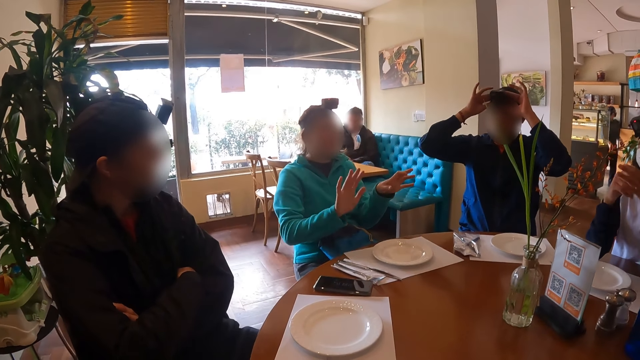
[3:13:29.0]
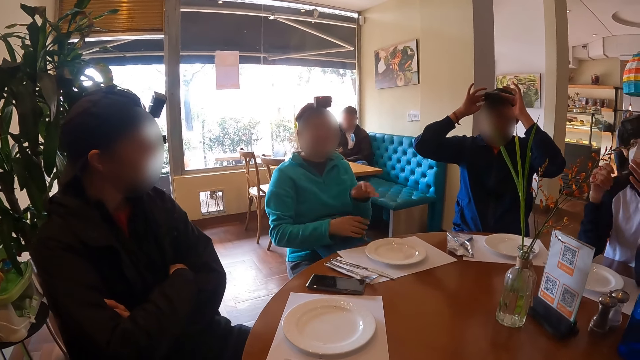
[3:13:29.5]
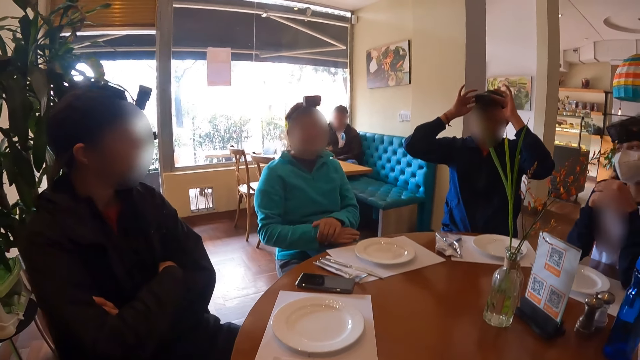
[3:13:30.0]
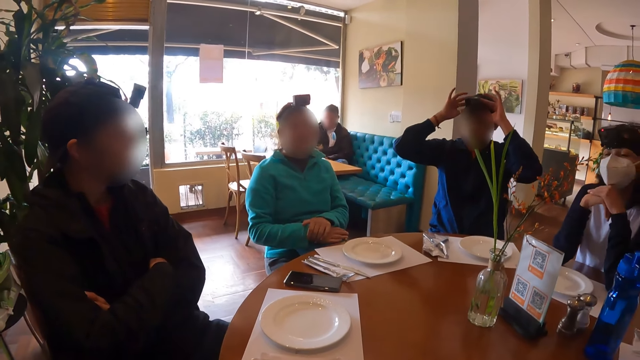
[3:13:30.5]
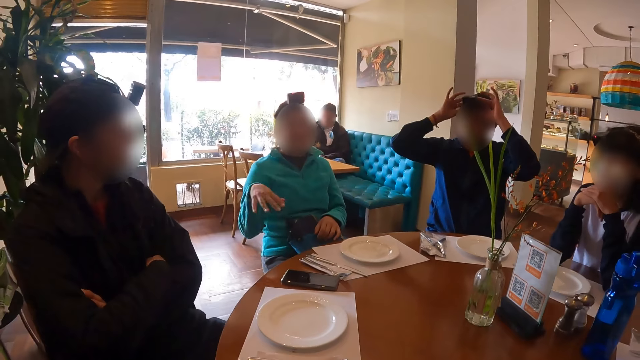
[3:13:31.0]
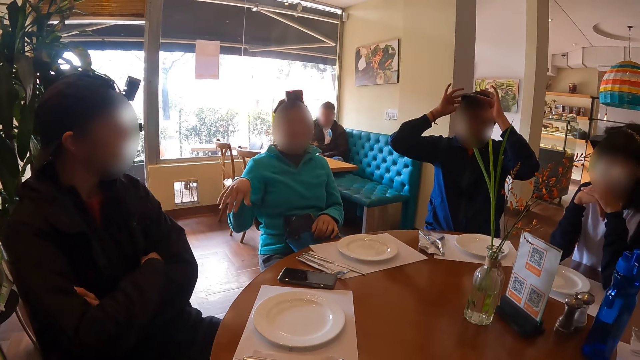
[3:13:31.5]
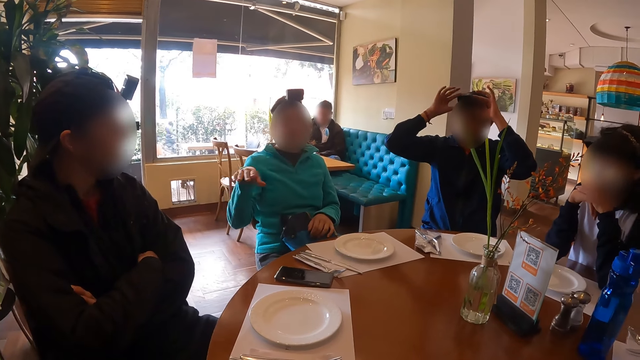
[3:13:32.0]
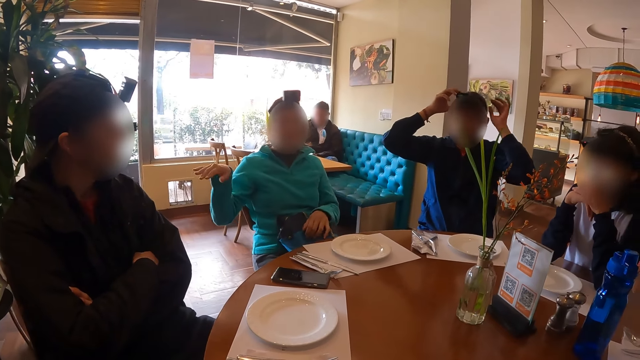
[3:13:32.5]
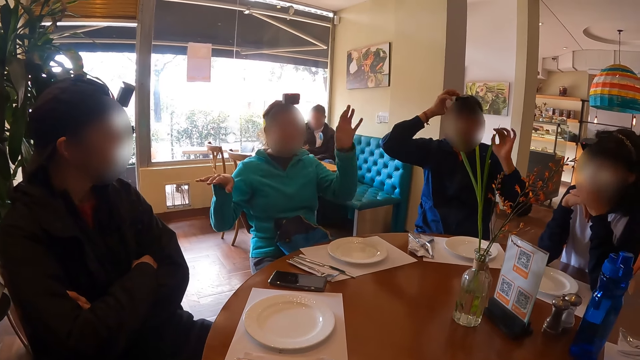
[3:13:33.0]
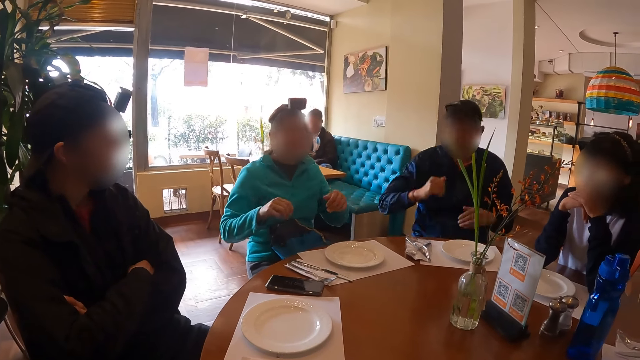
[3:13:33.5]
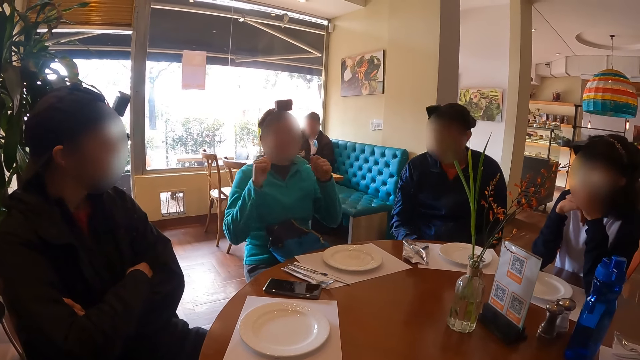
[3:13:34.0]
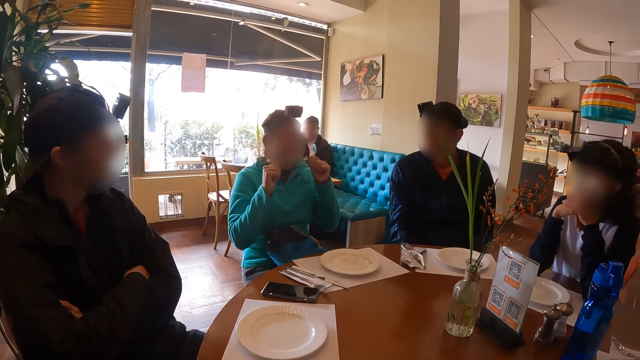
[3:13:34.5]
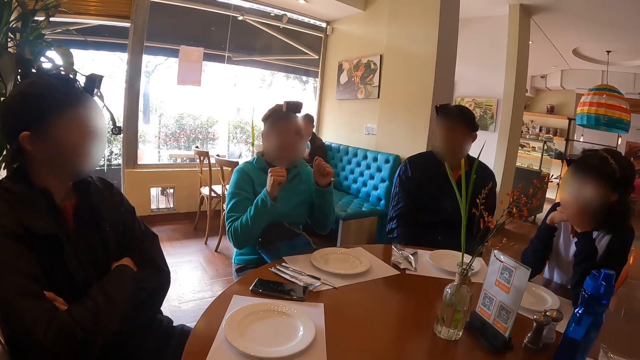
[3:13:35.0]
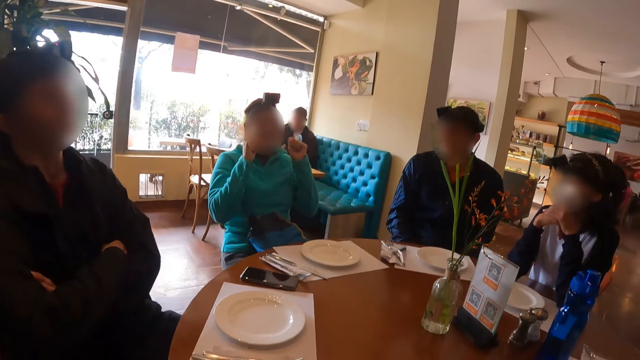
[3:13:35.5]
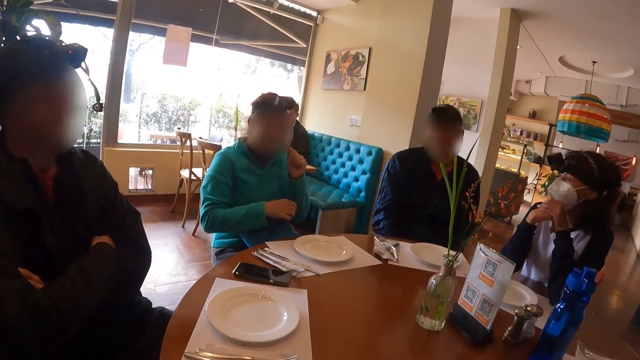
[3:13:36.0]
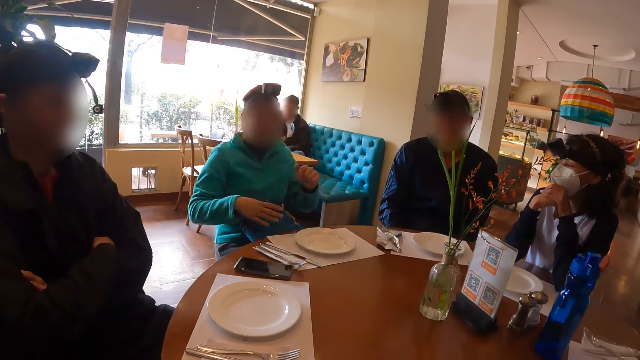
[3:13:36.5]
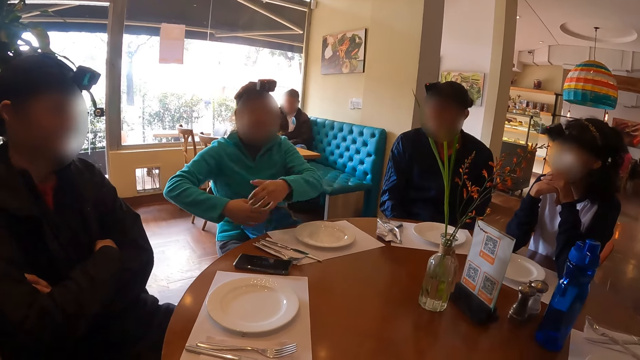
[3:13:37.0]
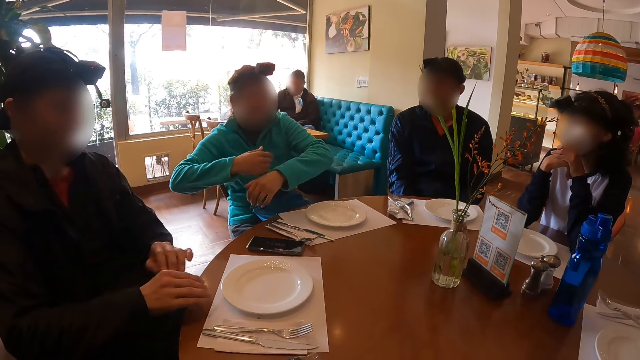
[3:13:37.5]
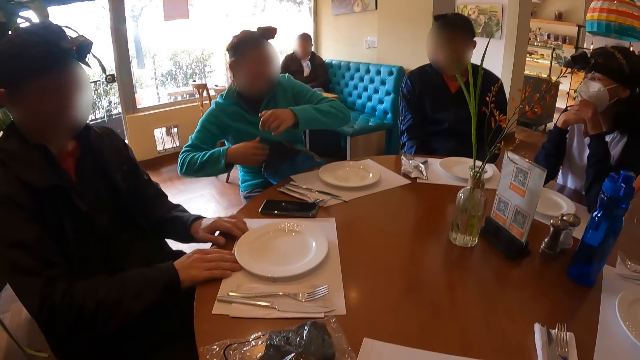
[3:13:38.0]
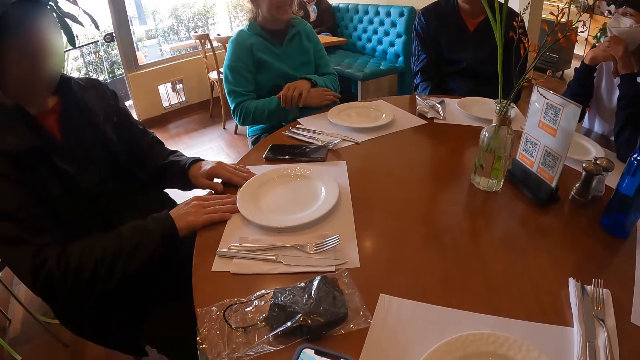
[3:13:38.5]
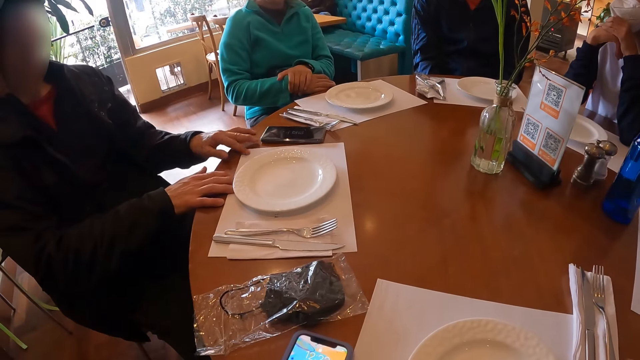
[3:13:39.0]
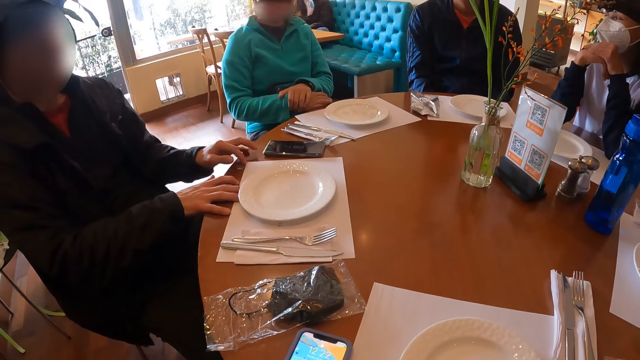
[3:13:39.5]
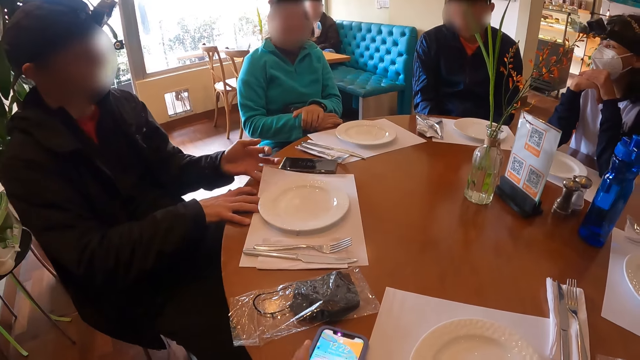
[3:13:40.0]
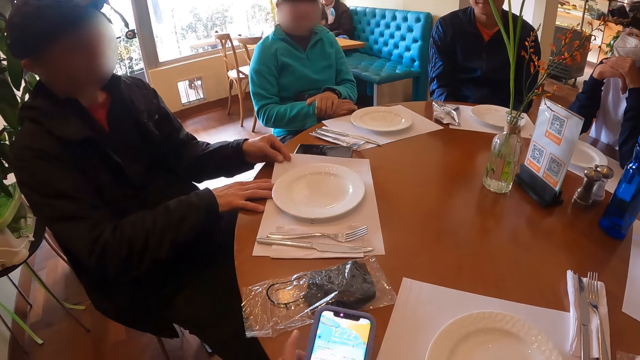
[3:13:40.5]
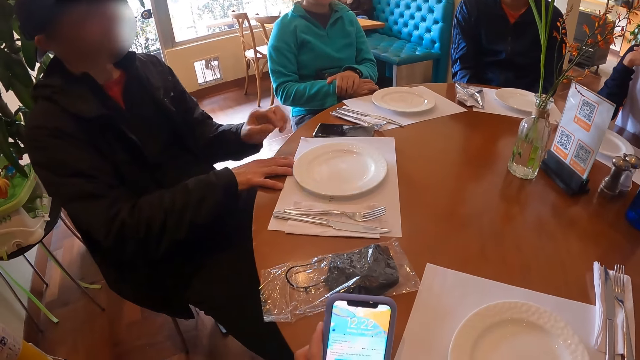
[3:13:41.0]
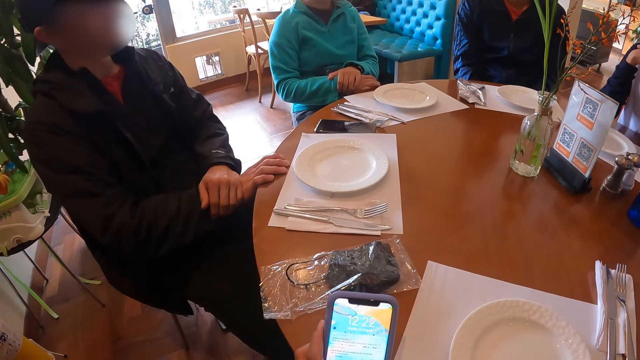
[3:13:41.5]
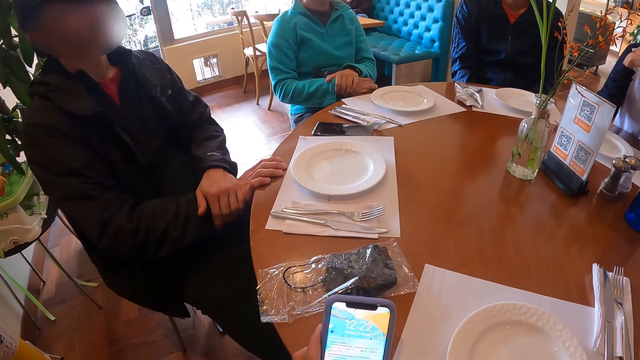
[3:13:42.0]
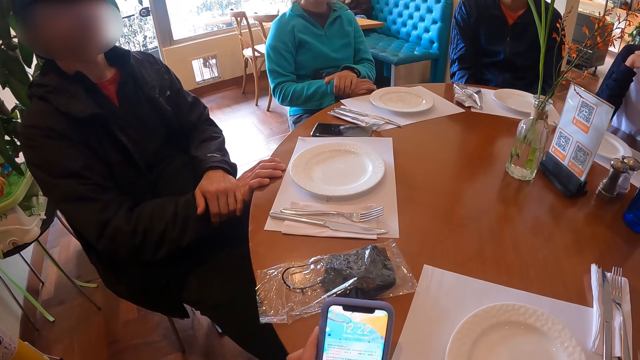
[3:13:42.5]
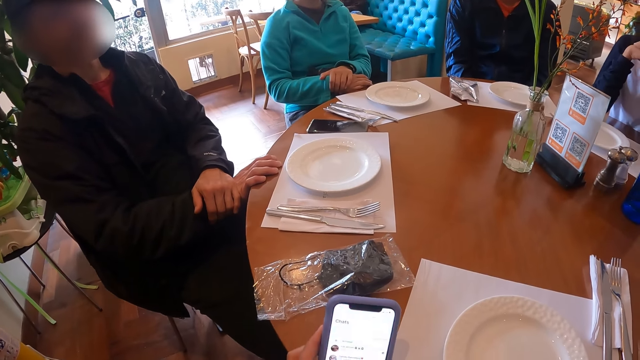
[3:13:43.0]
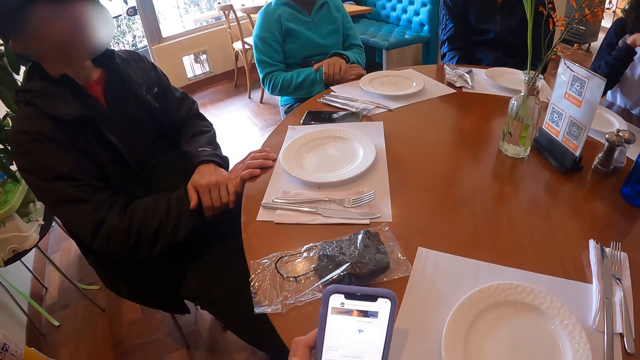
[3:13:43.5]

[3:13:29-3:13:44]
The man places both hands on the bag on his lap. The man touches the bag on his lap with his right hand. Another man adjusts the table mat on the table with both hands. The camera wearer operates the phone on the table with his left hand.

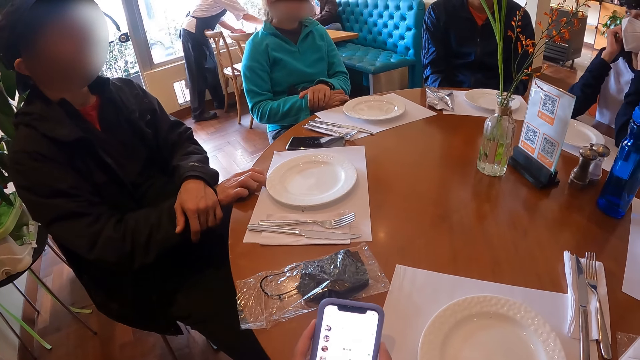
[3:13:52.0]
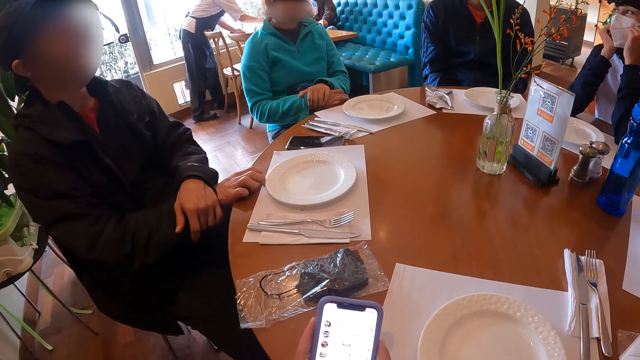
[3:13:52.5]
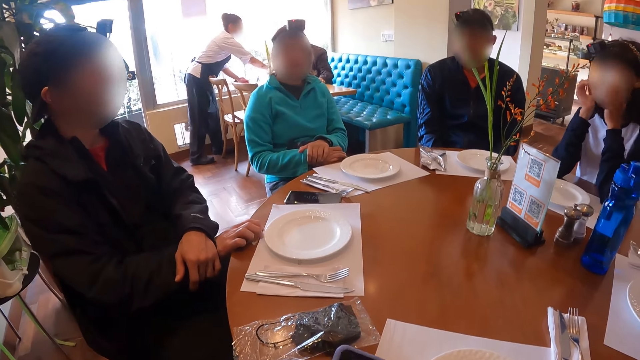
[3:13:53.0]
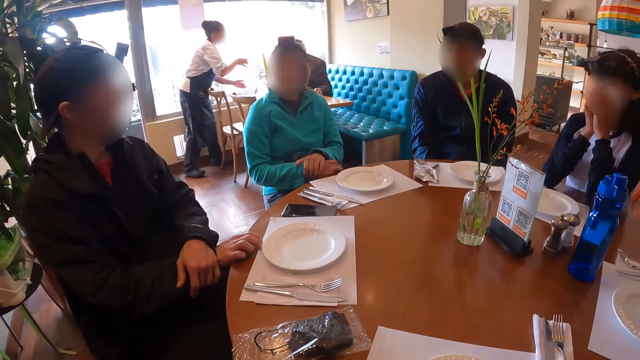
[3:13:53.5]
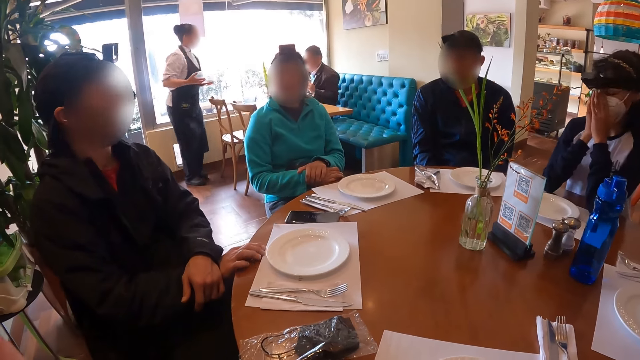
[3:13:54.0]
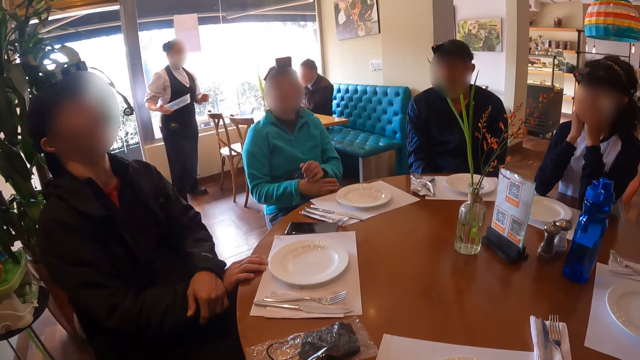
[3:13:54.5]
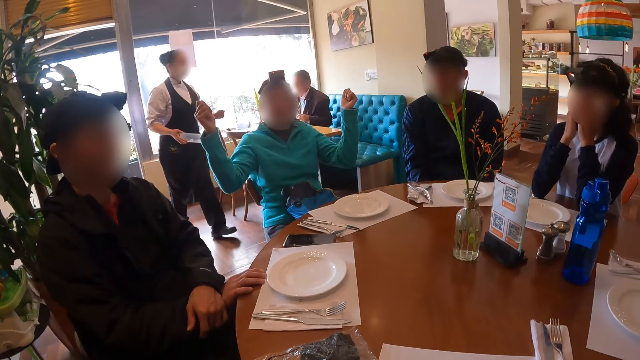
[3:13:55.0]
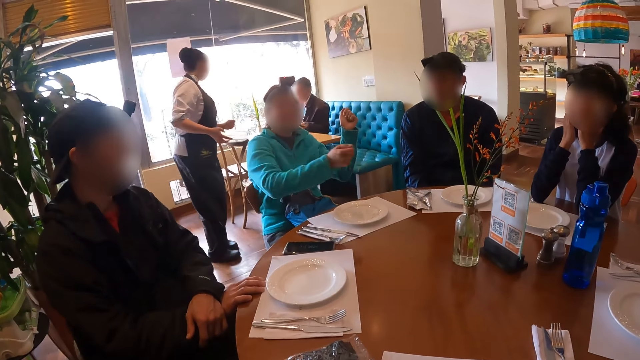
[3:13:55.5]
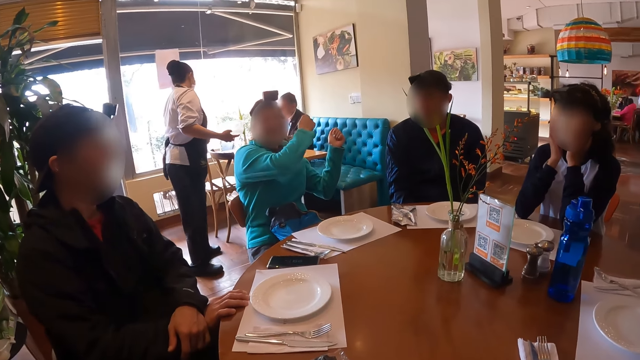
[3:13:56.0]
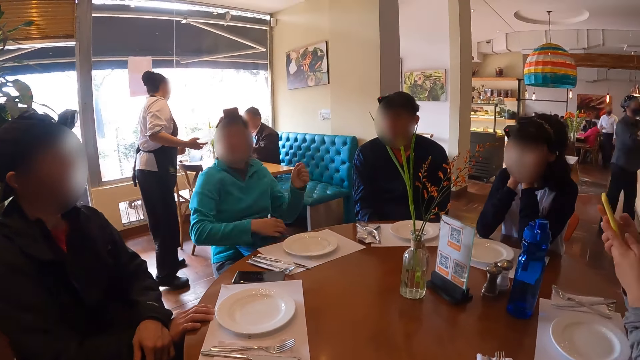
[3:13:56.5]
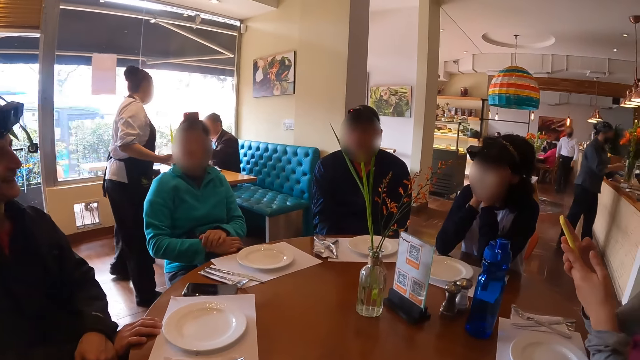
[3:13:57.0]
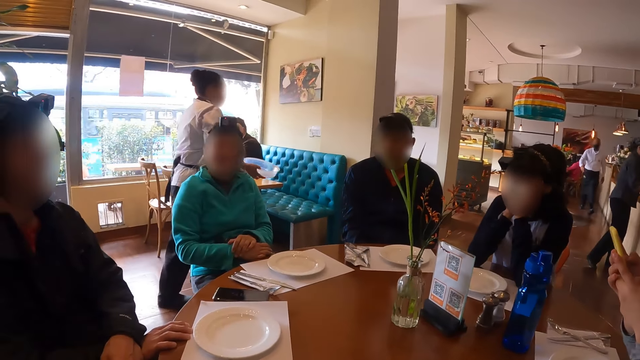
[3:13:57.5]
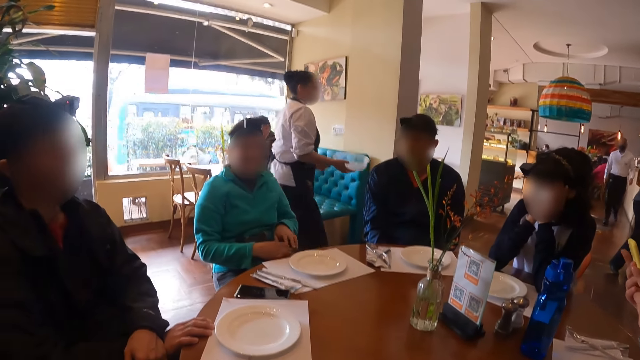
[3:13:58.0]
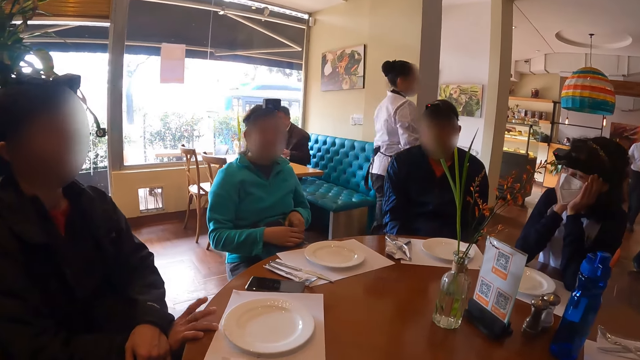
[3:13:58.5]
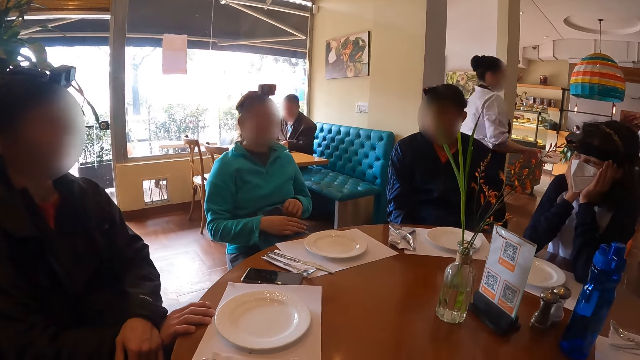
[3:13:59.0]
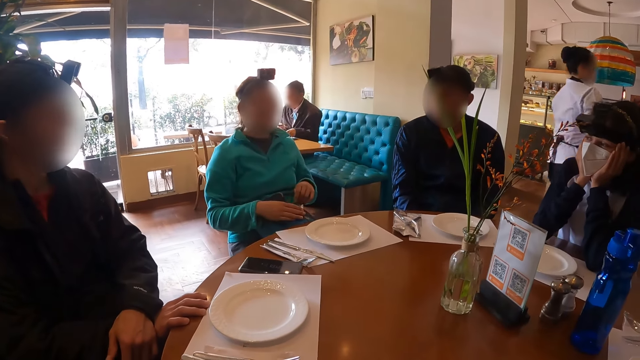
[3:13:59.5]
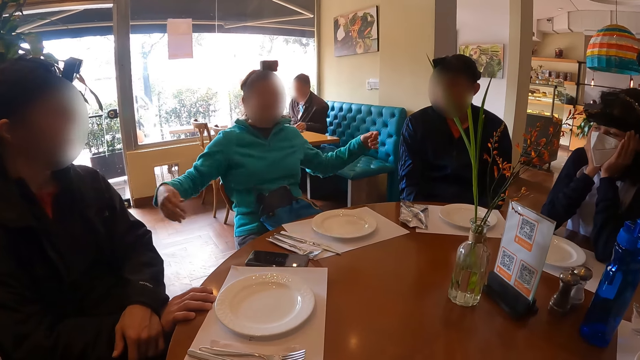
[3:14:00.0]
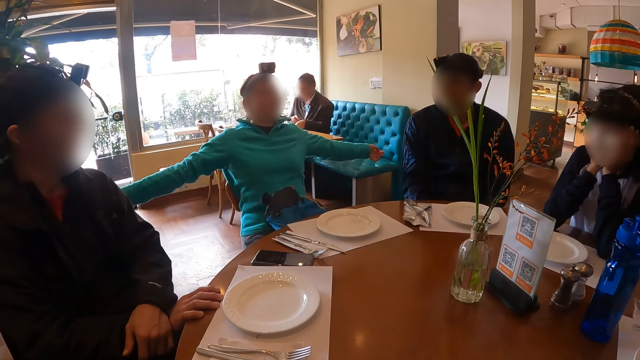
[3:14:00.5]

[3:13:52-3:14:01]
The camera wearer puts the cell phone down. A woman operates a phone with both hands. The camera wearer talks to the woman on the table.
